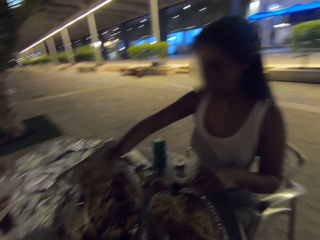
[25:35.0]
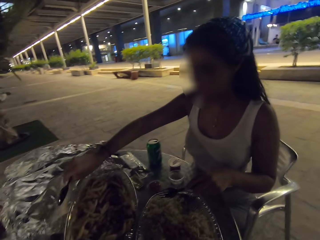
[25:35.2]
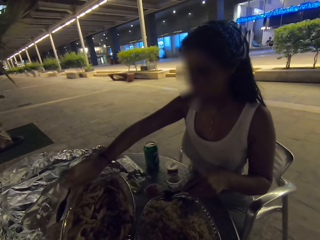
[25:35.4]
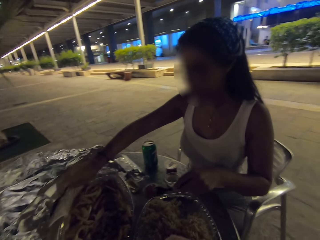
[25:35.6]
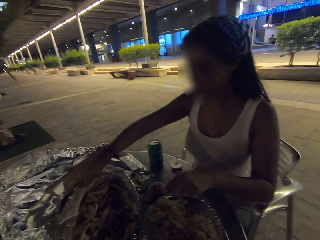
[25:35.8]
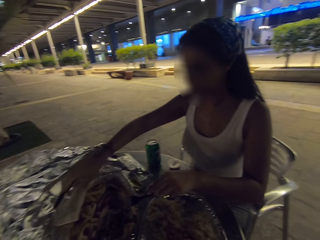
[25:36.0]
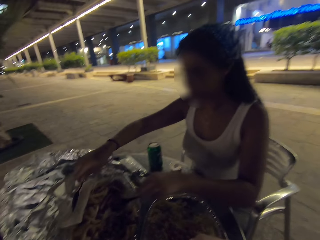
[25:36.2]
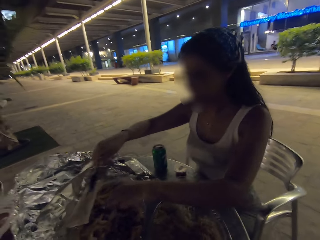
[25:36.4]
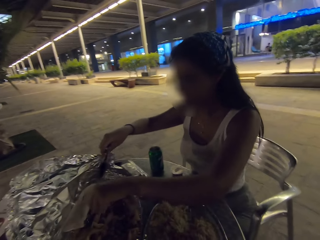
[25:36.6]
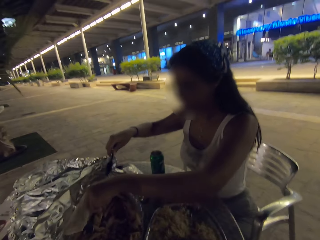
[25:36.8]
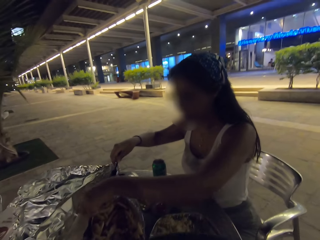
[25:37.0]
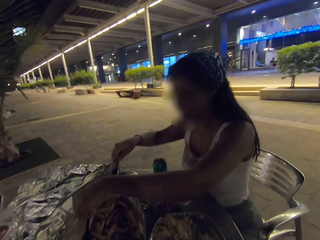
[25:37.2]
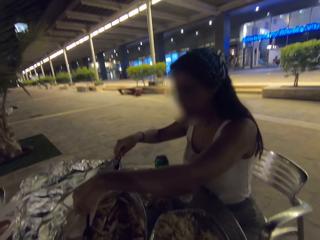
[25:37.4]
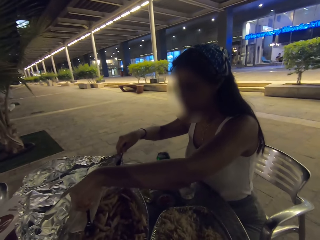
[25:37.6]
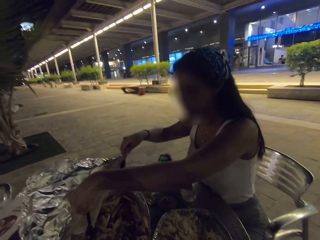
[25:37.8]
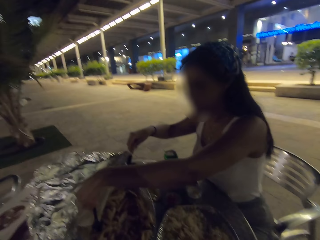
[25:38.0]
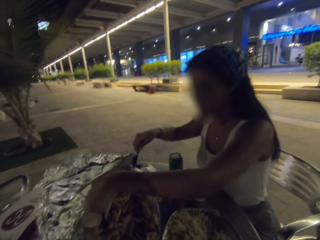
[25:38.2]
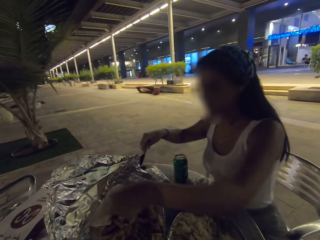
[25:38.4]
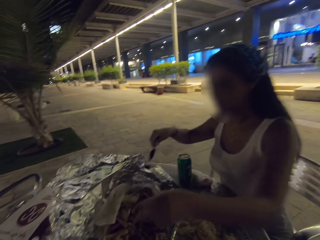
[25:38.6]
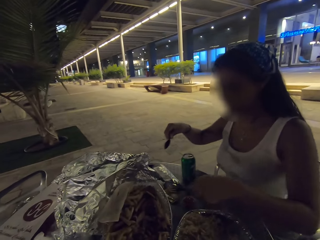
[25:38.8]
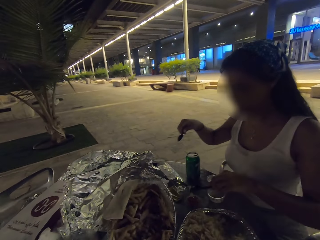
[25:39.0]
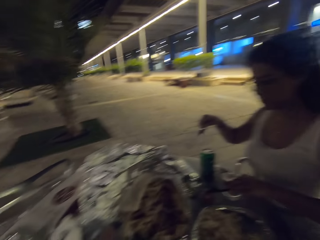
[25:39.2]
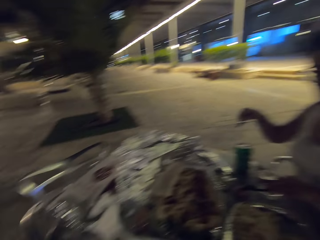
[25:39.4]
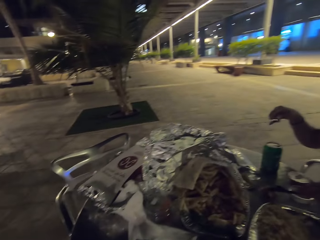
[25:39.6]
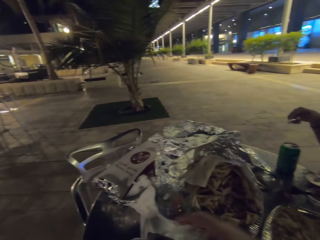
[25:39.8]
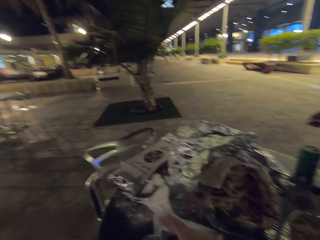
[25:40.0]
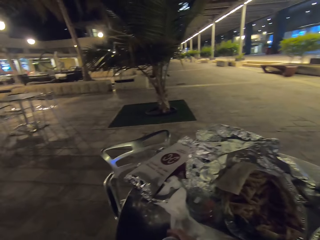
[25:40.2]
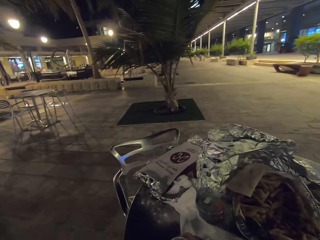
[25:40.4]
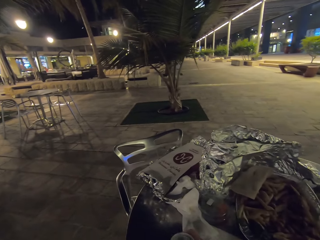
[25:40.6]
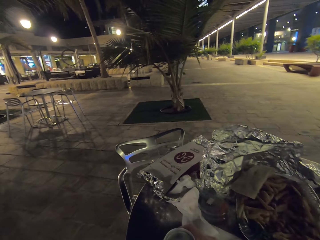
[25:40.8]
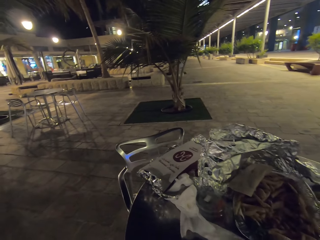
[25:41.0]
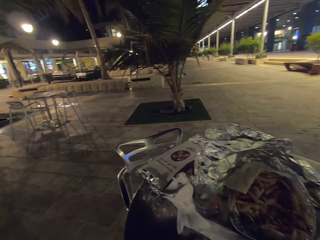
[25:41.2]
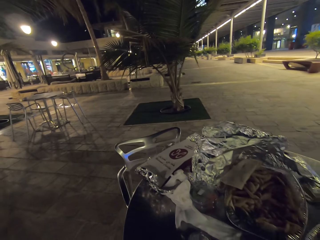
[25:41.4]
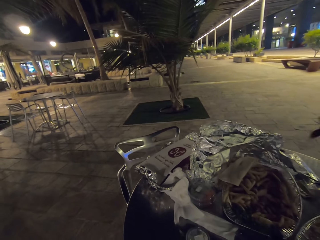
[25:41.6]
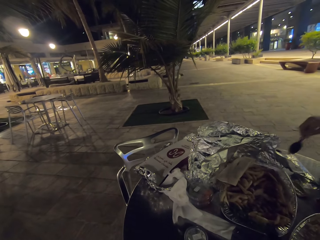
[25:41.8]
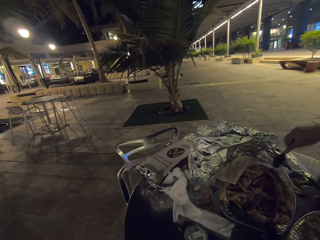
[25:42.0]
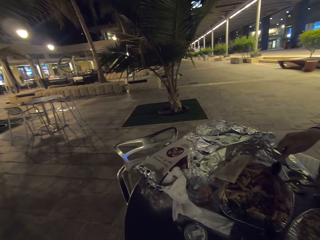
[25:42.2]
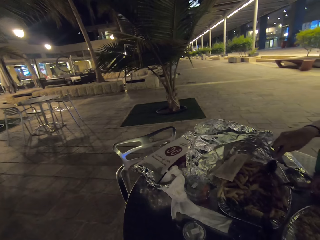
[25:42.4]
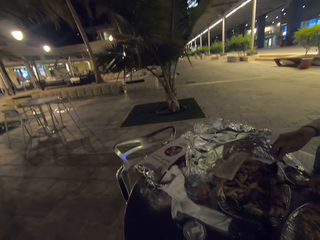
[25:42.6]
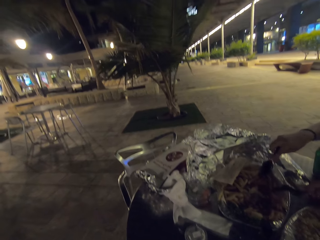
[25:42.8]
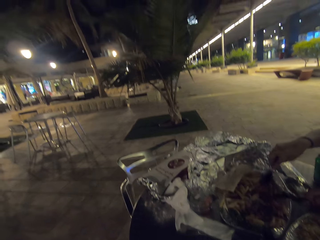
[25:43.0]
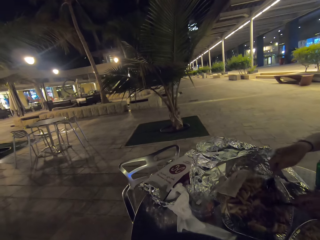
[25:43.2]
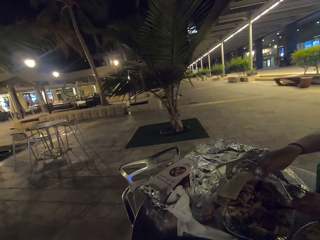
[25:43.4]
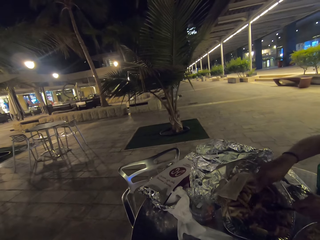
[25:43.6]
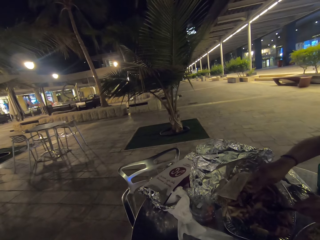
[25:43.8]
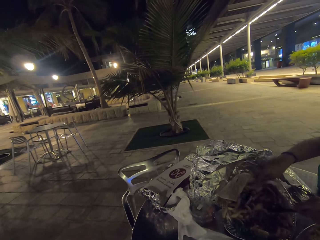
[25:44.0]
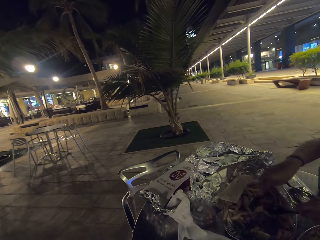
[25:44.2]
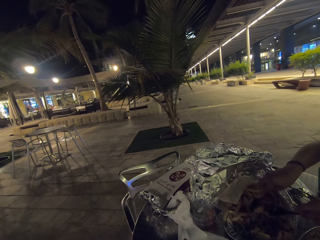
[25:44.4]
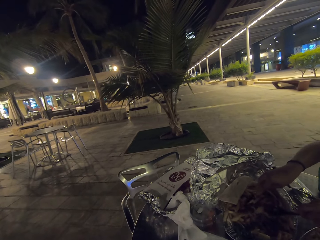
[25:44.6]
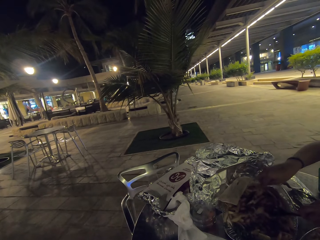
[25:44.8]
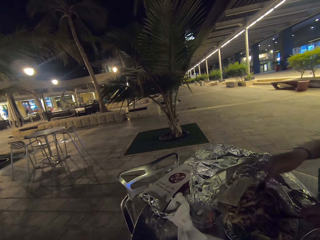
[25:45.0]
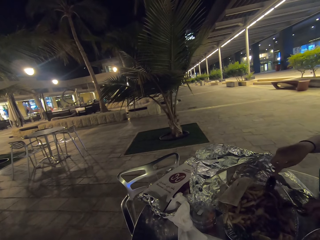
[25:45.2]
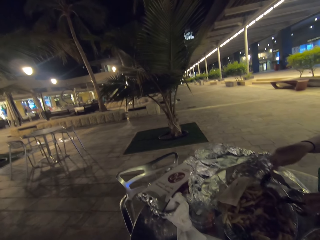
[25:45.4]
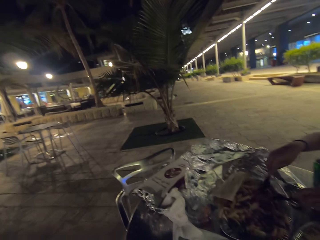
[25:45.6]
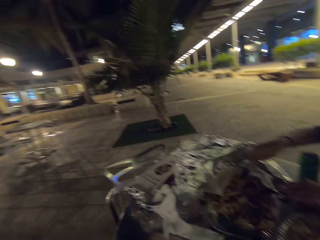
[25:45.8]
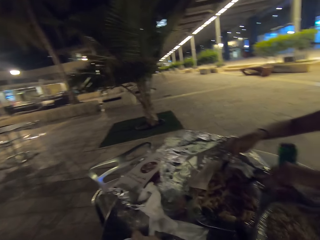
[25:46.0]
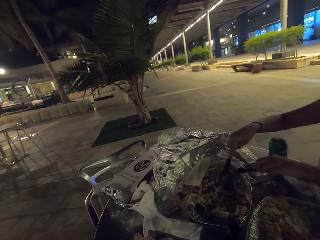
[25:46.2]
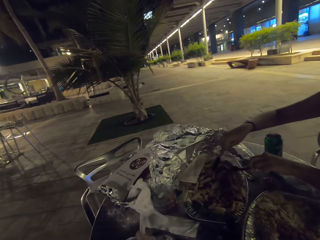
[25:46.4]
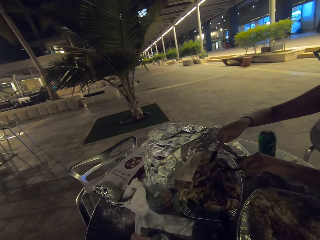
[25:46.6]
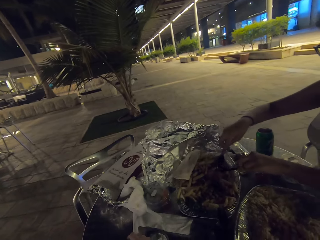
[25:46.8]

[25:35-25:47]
A person eats the food on the table.

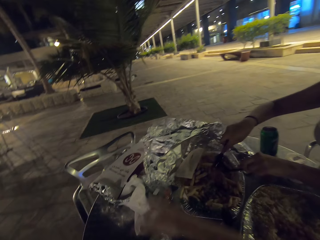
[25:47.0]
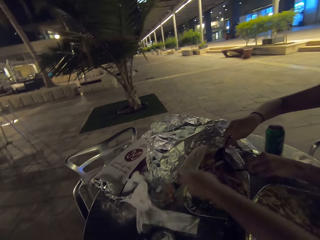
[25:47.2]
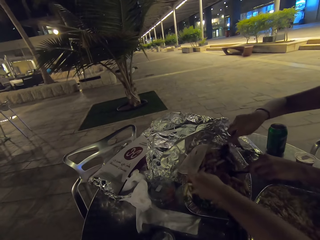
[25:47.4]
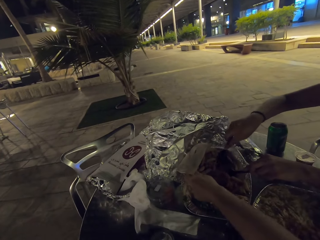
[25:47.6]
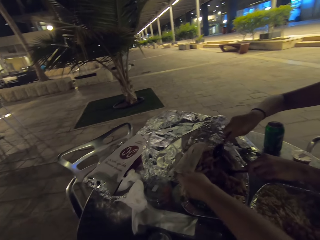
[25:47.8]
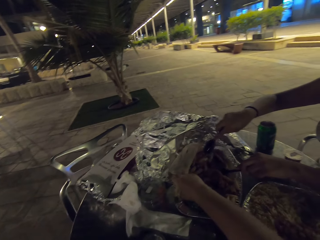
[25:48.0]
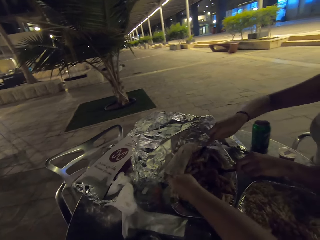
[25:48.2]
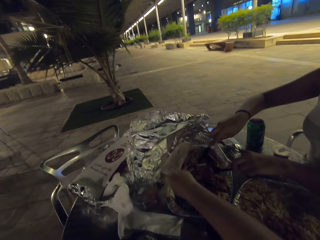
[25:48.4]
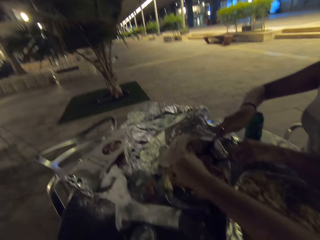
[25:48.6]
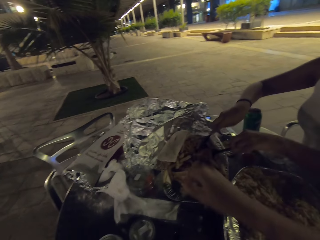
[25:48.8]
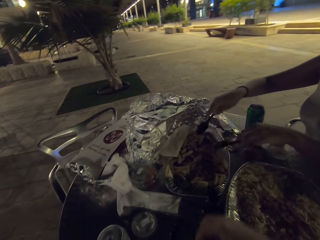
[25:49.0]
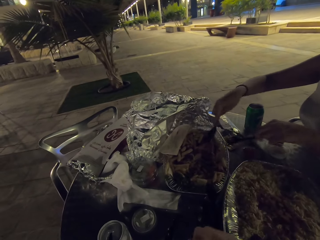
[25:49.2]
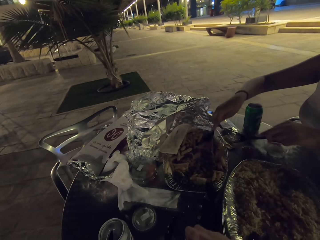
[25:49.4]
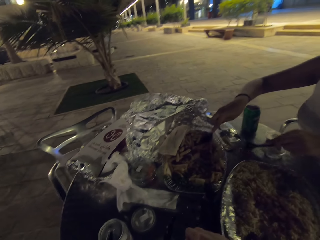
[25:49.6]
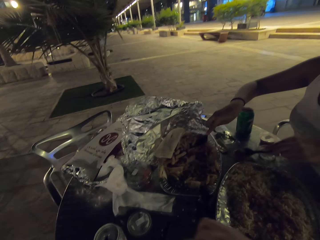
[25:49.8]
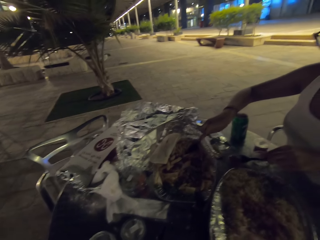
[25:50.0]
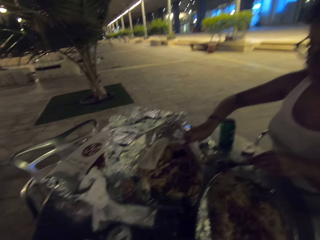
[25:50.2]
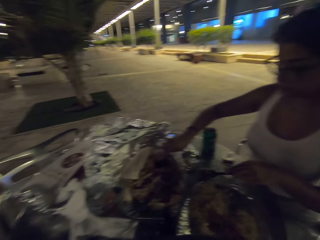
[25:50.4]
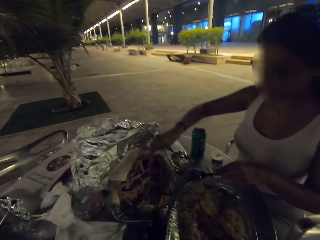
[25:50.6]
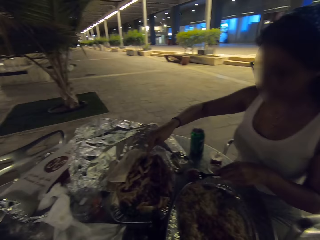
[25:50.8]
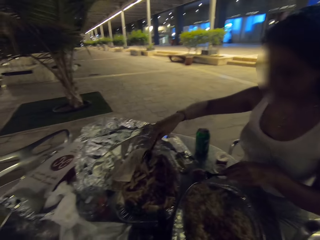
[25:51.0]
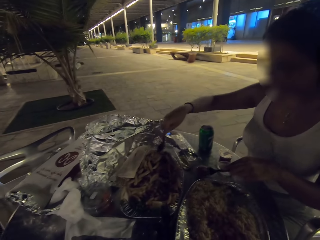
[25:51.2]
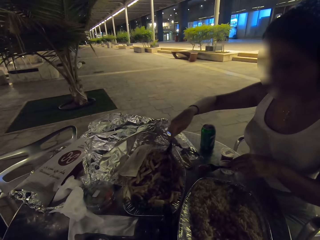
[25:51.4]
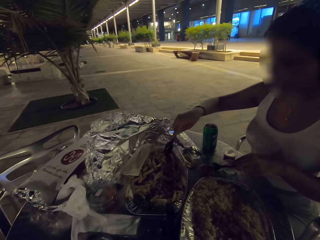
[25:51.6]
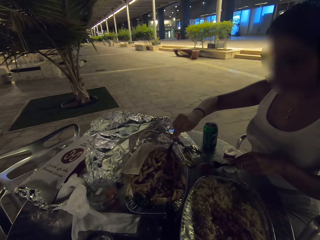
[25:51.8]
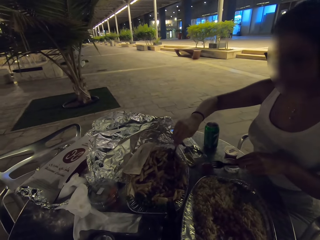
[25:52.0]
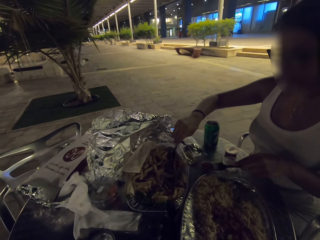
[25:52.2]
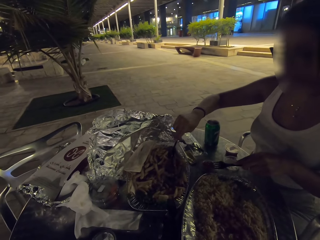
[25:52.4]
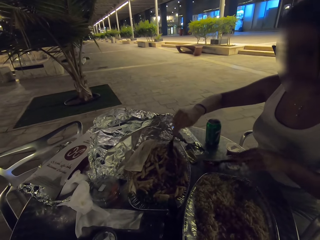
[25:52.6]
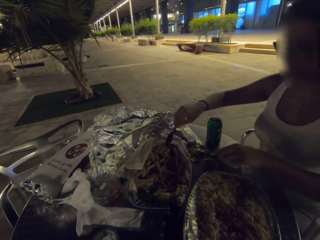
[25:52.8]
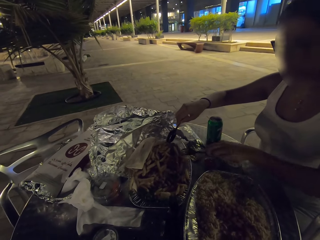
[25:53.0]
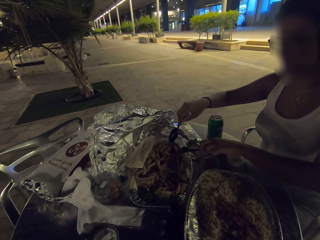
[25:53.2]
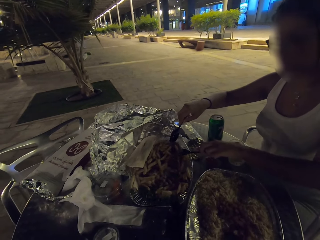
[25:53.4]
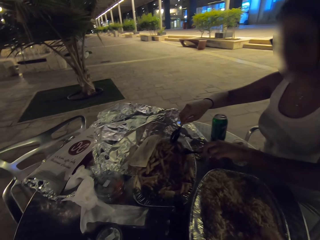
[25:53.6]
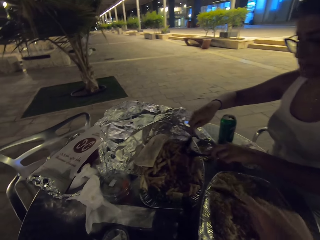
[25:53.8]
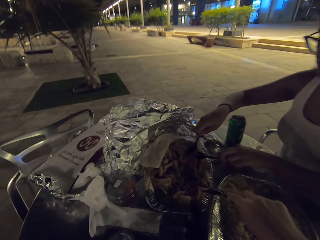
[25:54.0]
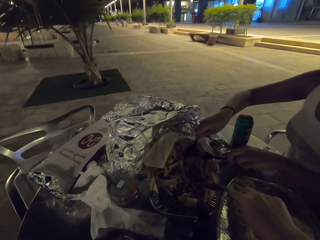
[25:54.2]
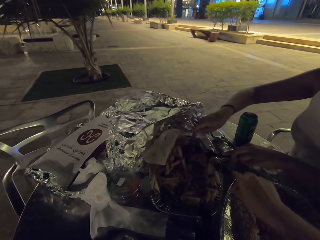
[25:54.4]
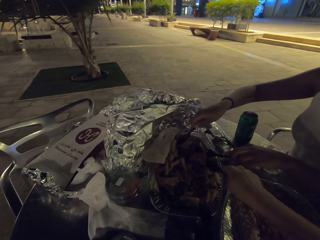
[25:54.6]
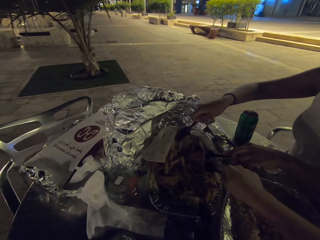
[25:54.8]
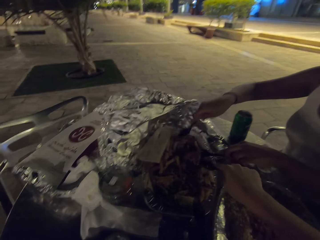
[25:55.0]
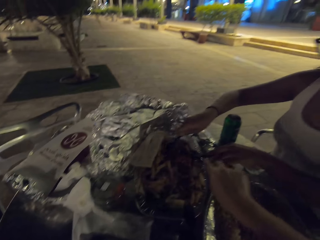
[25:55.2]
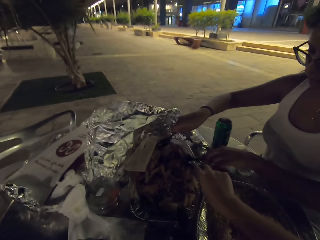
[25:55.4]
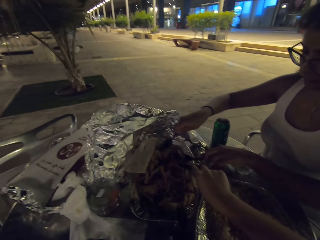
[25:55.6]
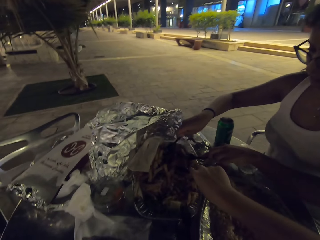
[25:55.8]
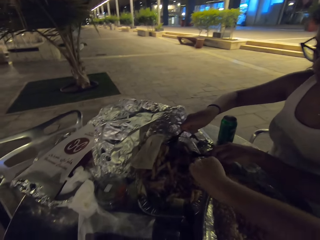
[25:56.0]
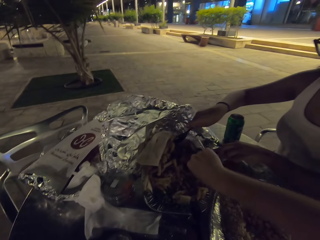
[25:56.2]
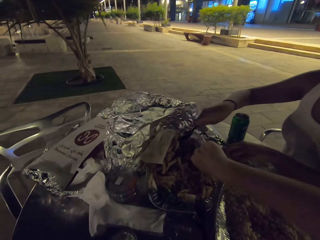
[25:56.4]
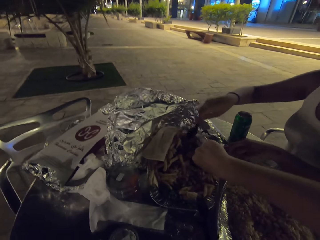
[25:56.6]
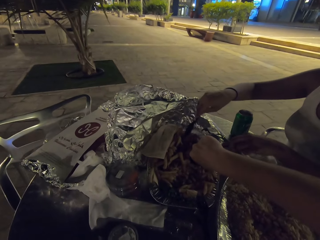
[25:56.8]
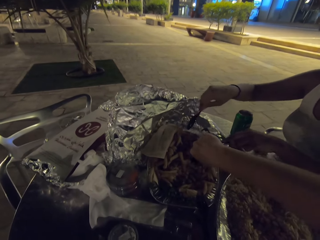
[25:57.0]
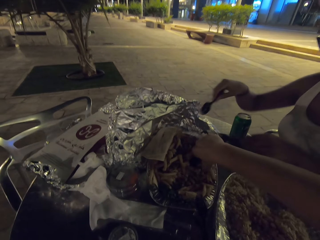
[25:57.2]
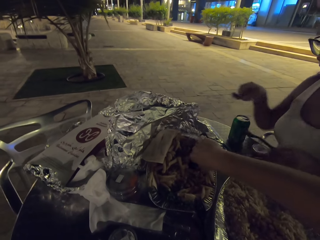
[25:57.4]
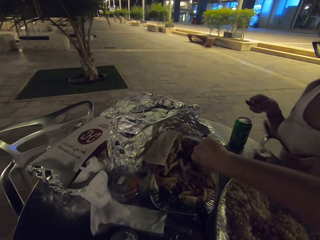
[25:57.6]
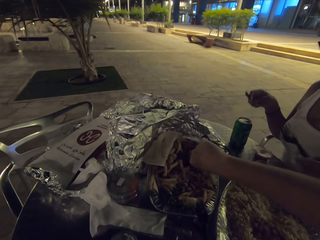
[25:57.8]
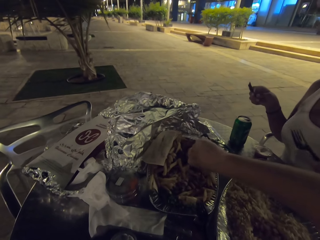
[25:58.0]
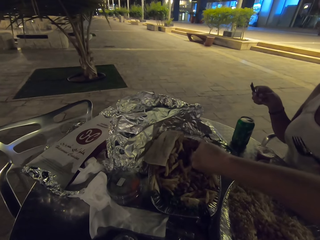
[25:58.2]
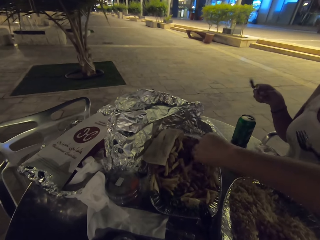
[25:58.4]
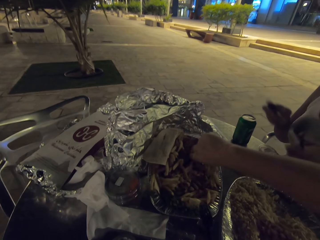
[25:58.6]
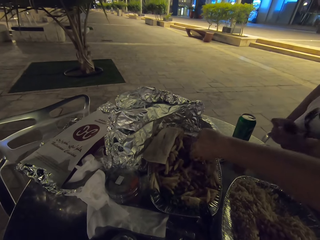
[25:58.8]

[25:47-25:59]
The camera wearer eats the food on the table.
